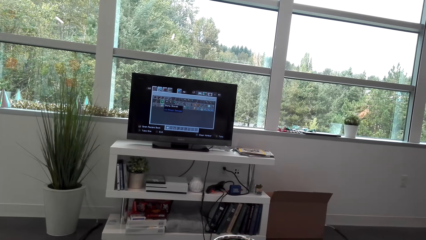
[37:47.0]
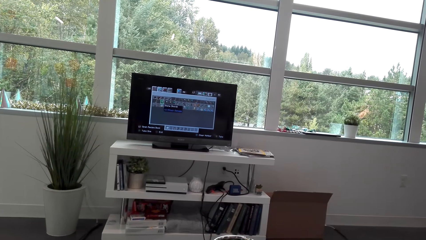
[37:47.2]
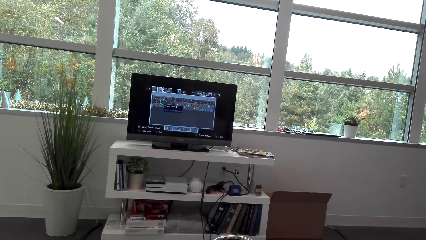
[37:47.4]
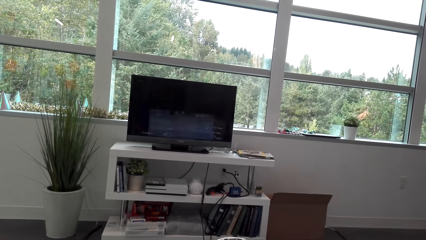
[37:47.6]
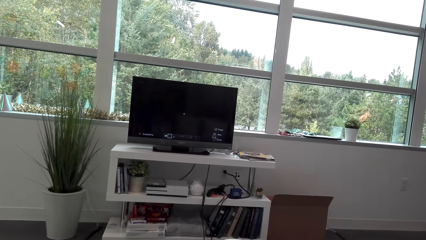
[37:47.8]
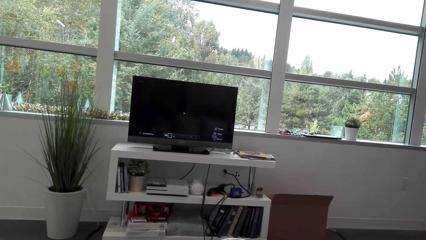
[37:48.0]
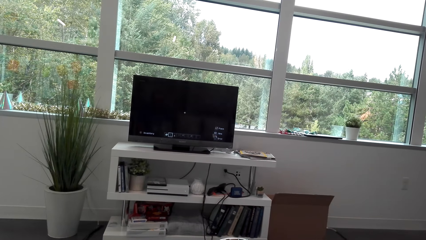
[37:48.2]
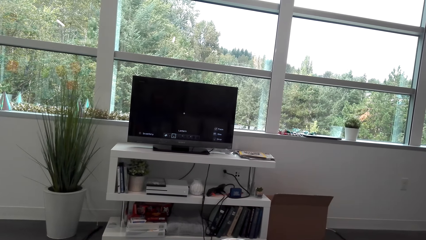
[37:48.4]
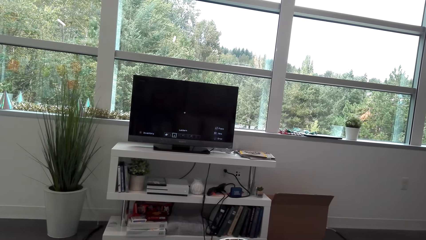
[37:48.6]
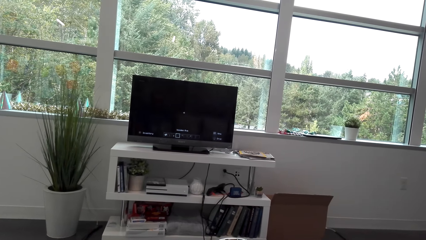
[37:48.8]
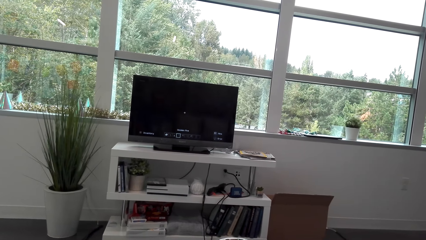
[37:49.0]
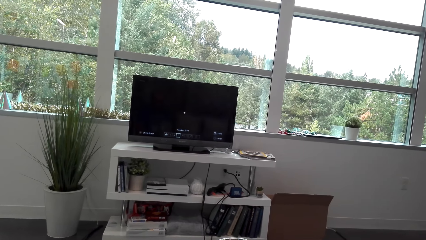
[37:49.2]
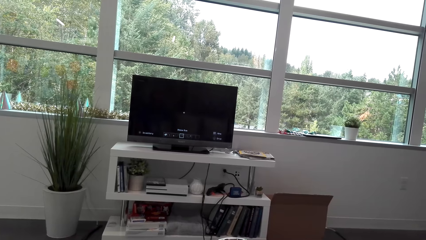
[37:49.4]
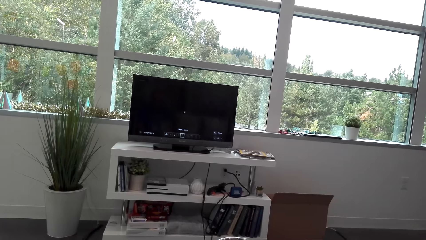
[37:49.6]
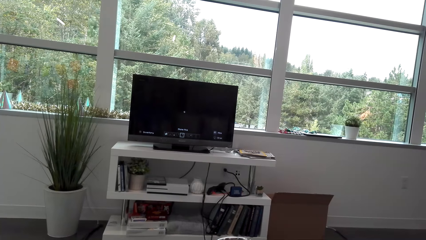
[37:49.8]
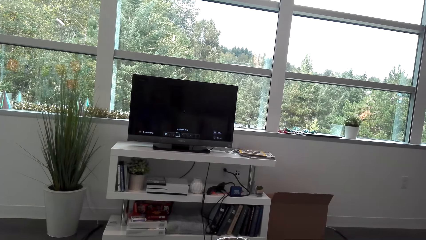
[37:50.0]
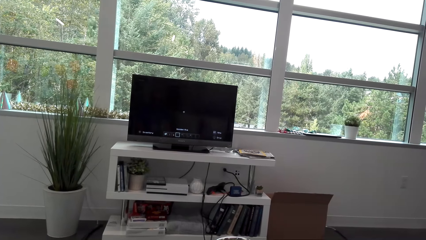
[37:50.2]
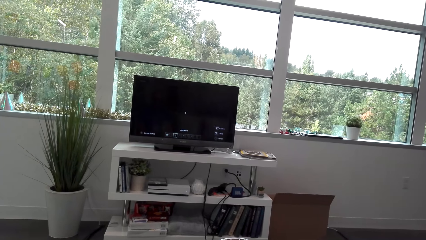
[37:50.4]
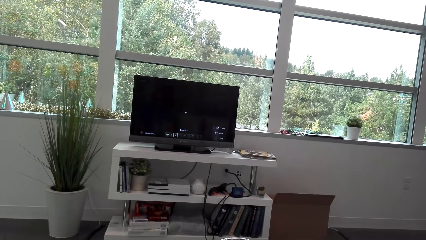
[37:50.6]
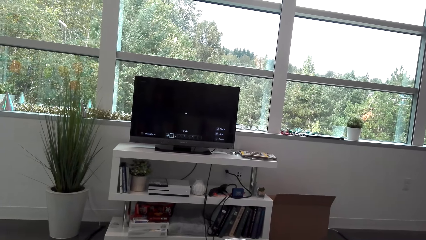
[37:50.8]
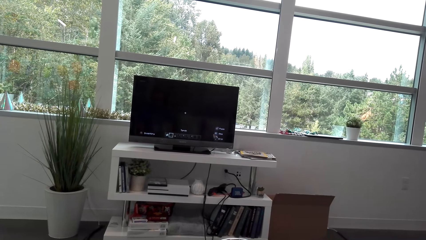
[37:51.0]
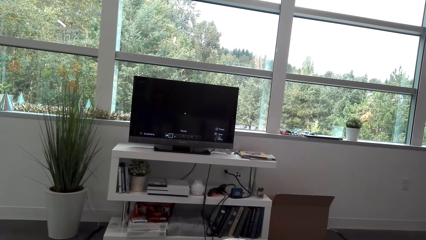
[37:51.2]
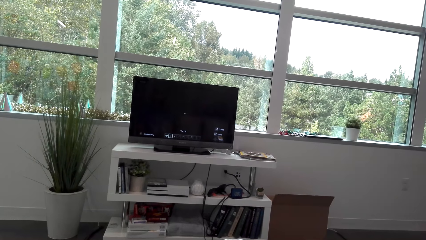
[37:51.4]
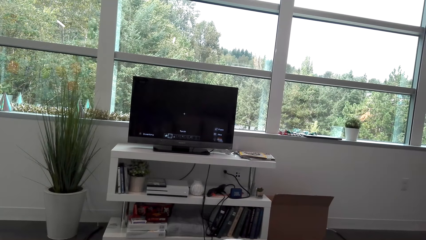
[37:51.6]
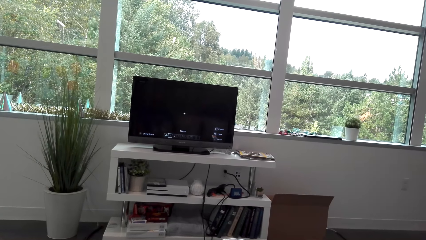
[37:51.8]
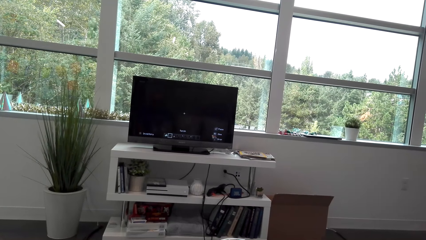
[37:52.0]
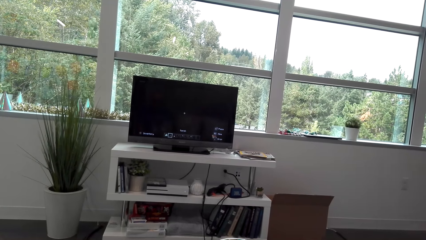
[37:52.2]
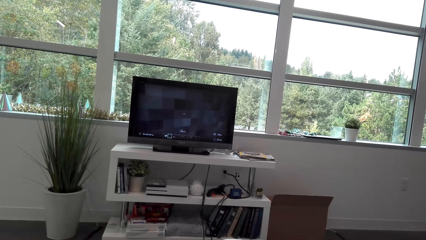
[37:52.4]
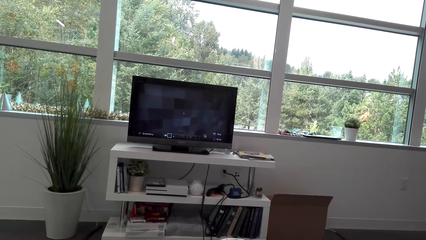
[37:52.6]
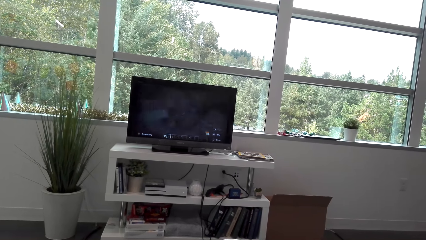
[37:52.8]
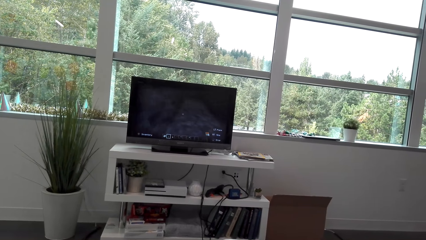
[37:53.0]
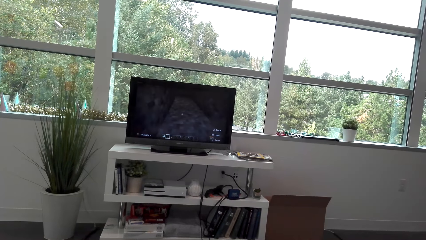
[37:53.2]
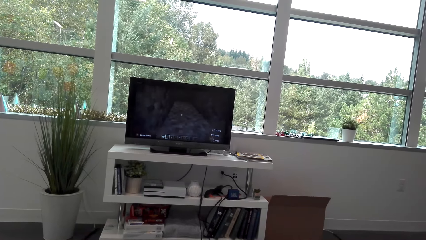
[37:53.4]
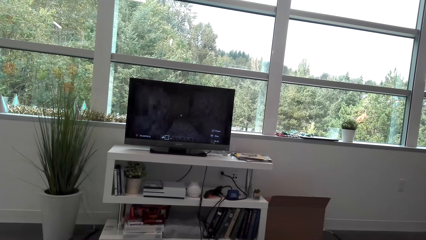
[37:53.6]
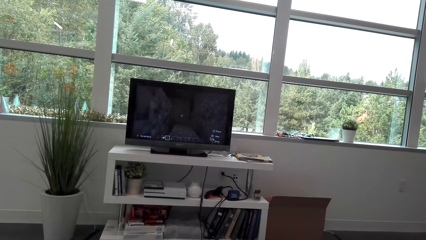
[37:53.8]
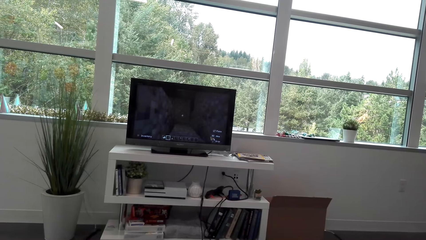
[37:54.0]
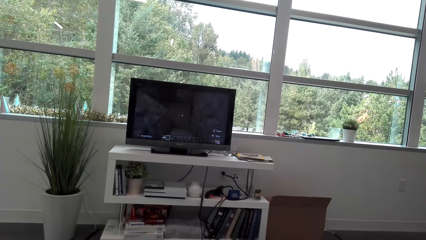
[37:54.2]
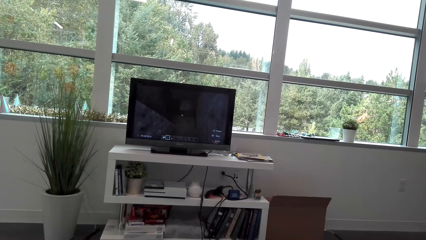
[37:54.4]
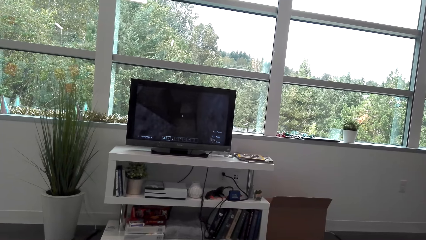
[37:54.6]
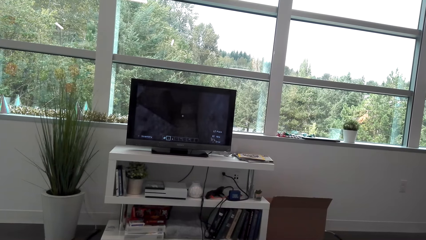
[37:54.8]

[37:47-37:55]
The camera wearer plays a video game.

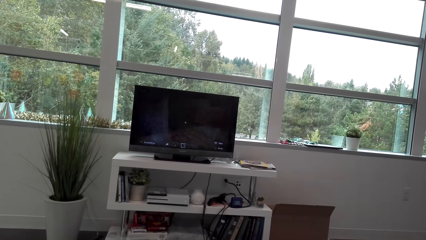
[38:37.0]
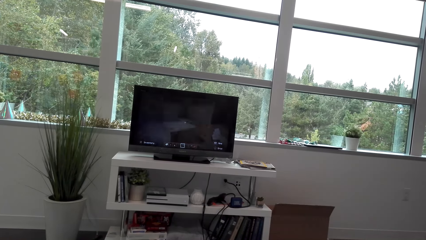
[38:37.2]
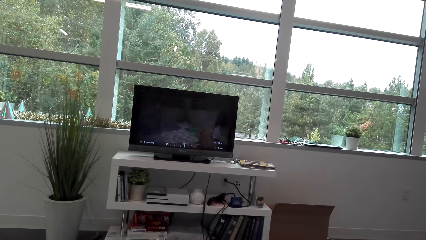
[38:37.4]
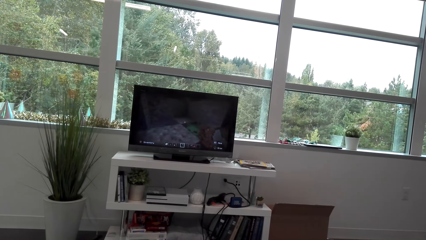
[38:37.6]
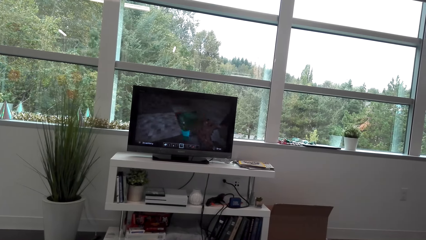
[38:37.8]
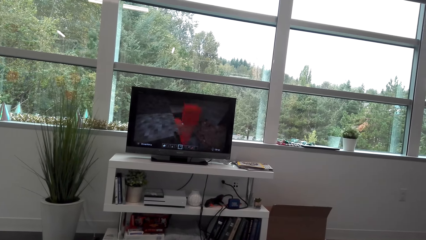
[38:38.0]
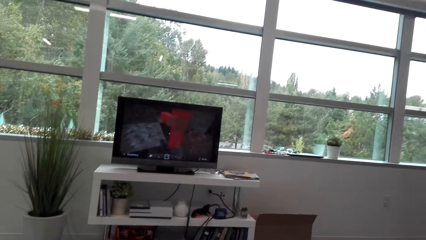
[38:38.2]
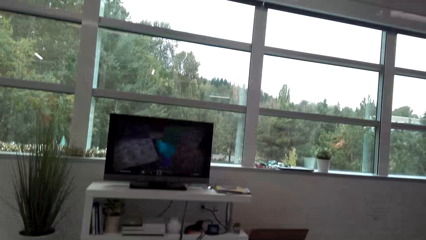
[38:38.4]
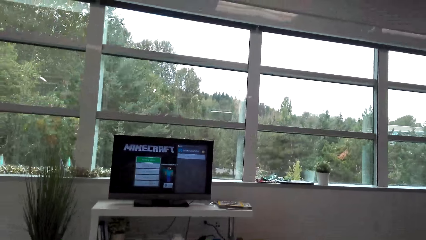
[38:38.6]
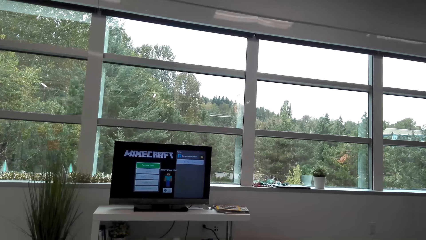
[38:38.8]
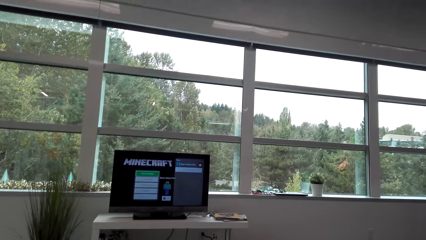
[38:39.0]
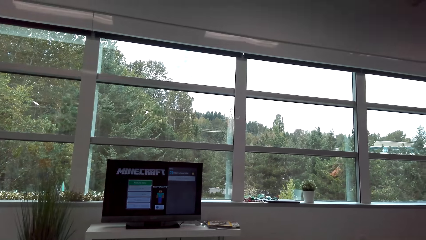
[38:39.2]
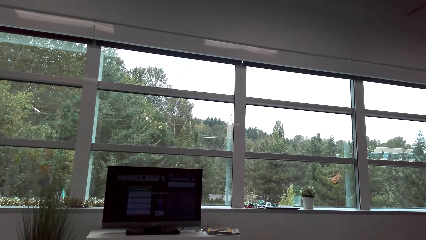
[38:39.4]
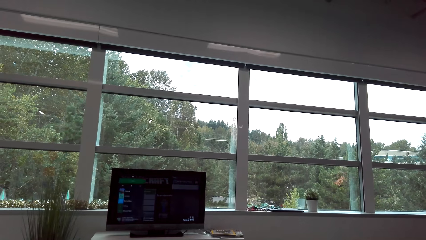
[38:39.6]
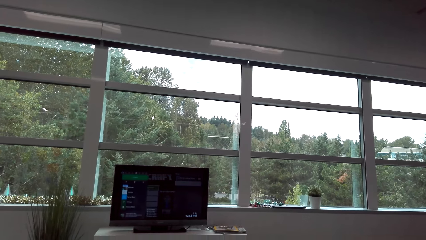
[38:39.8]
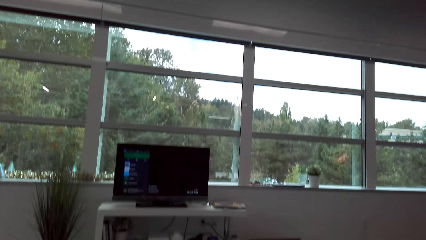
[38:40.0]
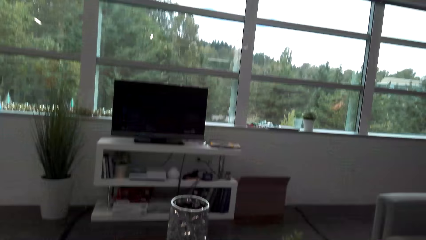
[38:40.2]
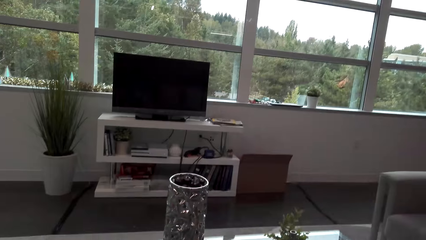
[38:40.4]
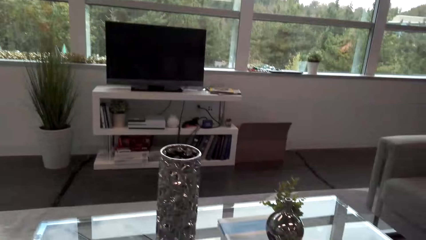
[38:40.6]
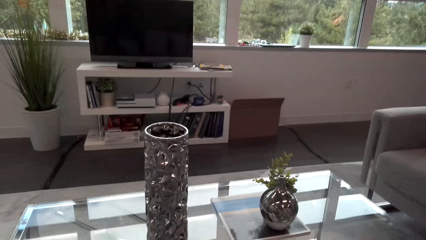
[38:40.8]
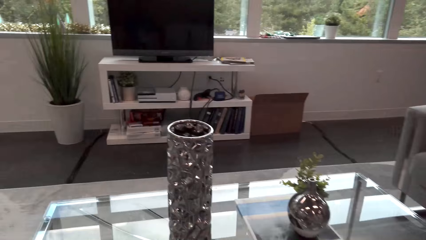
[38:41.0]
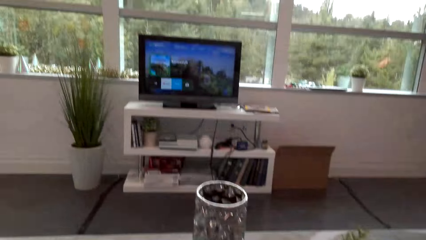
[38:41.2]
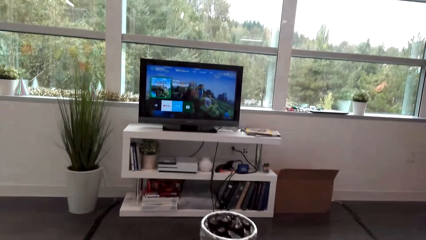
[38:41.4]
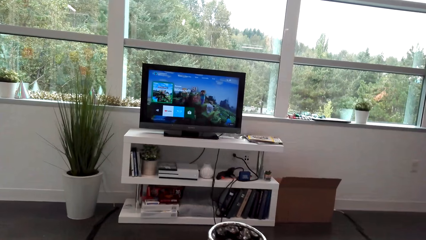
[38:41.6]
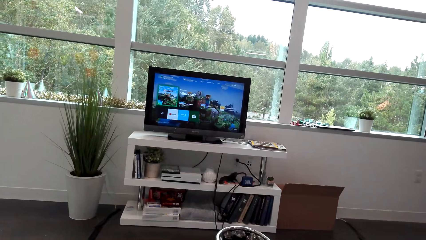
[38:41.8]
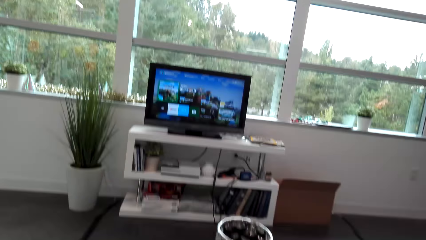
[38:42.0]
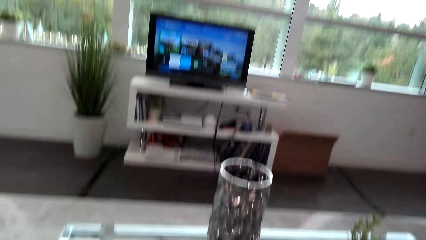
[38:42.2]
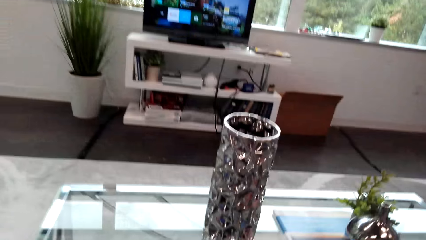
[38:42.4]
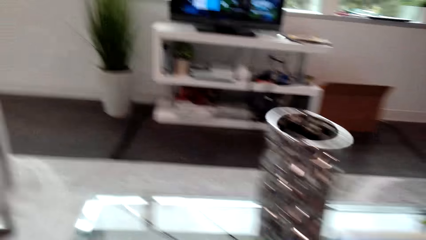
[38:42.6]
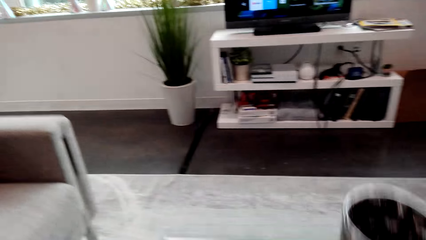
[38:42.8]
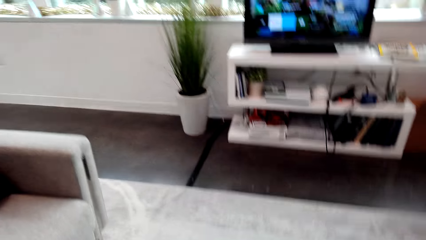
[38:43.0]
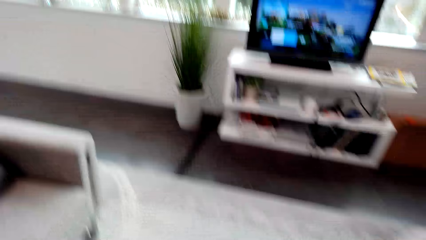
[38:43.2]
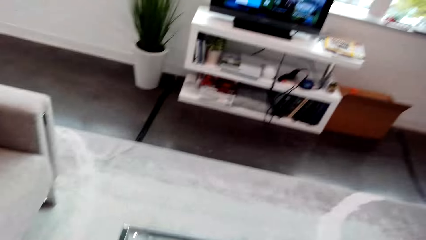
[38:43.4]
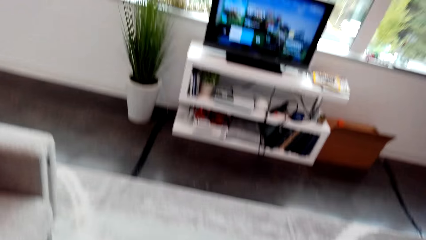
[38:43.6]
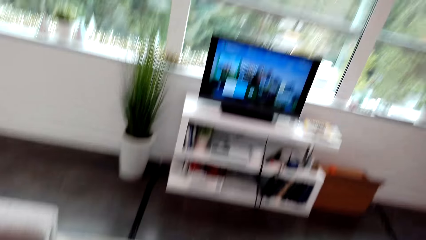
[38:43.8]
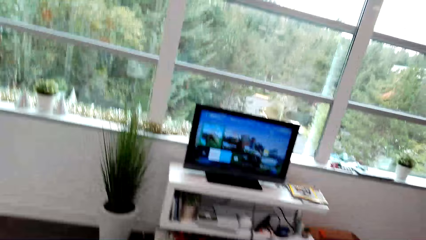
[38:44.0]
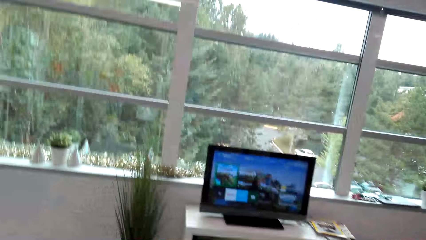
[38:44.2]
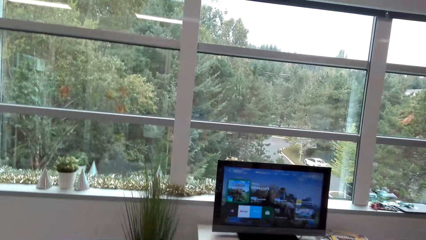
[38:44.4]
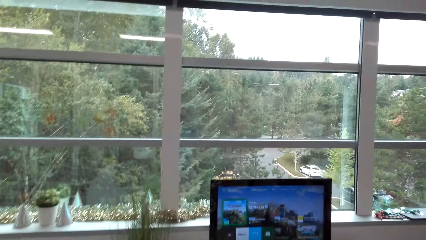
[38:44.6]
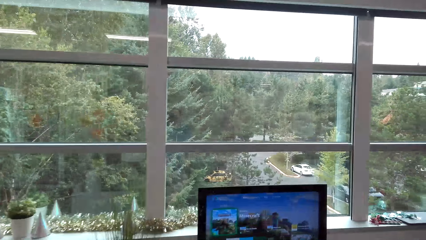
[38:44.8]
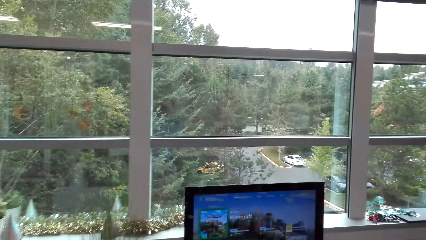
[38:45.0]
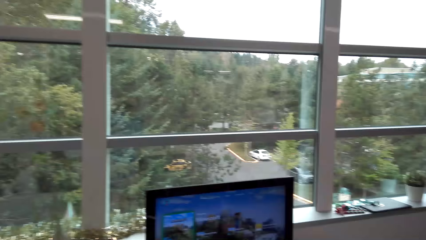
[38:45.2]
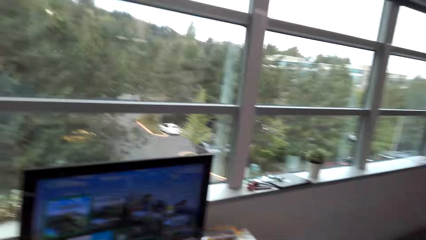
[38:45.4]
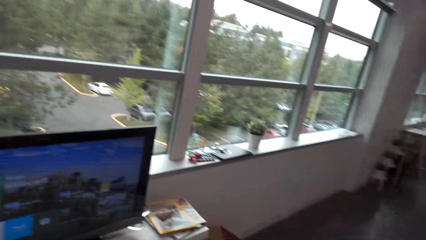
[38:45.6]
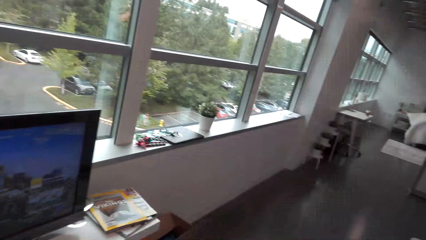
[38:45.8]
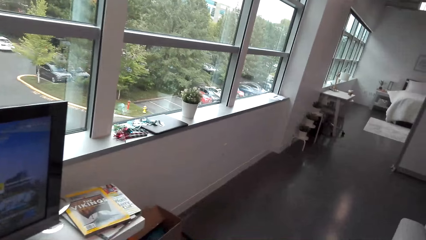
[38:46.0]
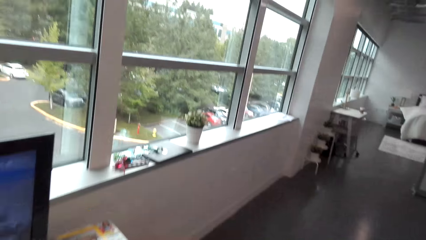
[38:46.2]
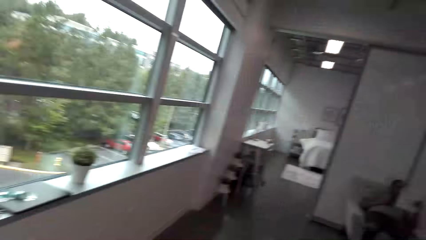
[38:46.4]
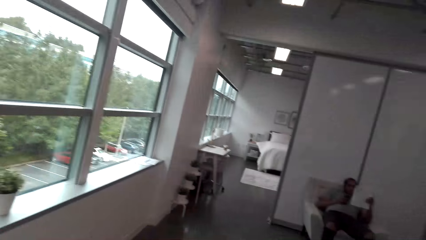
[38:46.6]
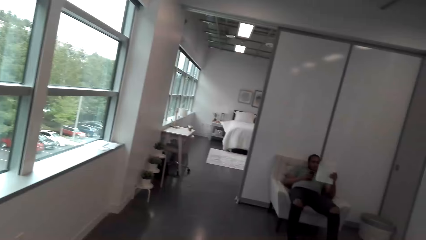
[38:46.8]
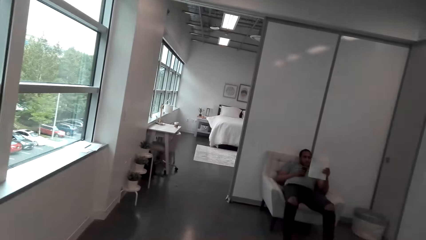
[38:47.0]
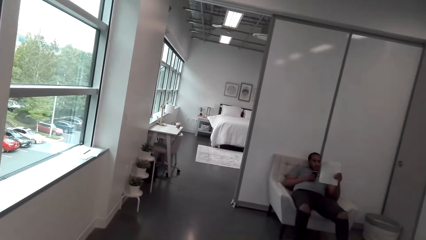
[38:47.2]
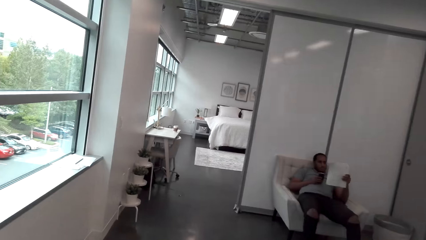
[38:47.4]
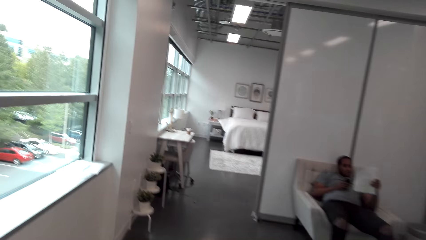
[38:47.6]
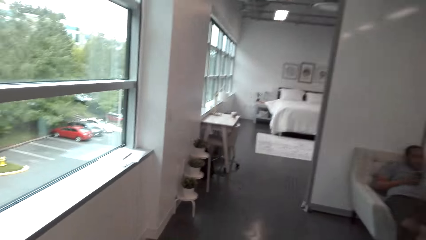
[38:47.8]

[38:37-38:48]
A man talks to the camera wearer. The camera wearer puts game pads on the table. They walk towards the computer. They walk in the house.
